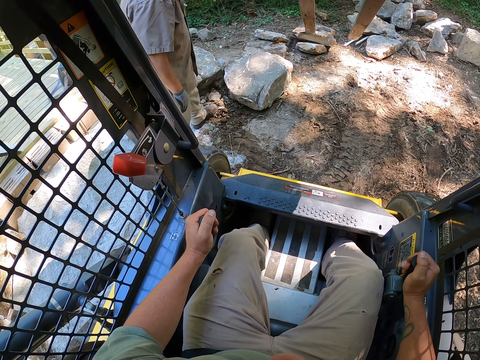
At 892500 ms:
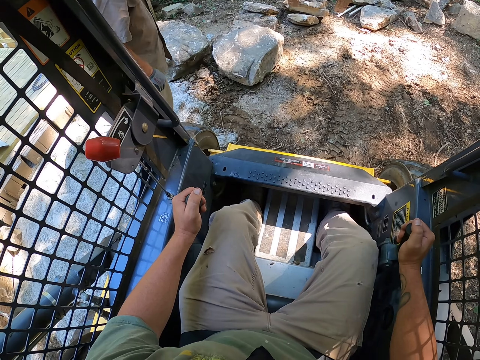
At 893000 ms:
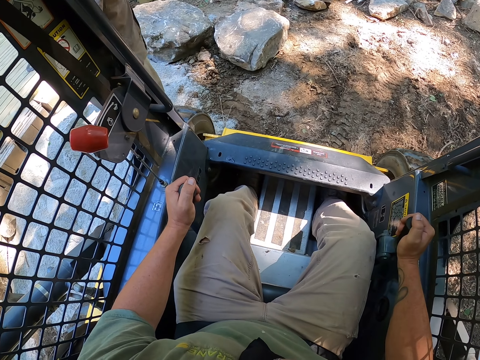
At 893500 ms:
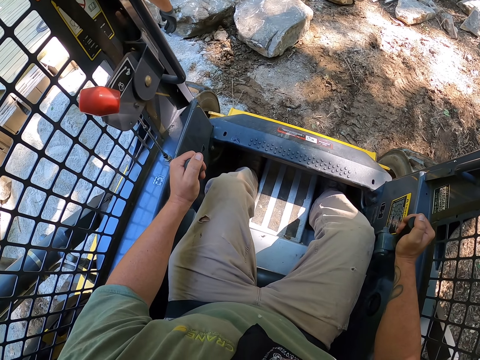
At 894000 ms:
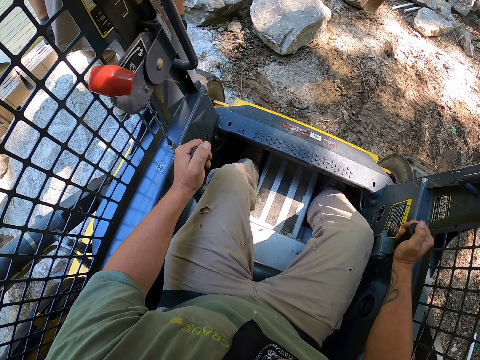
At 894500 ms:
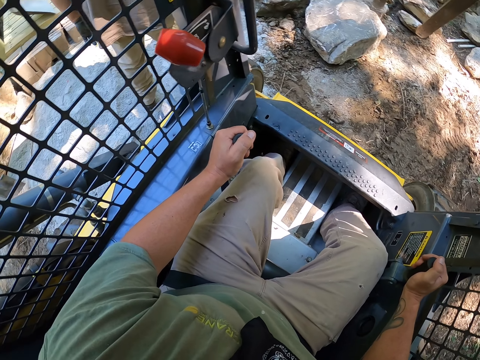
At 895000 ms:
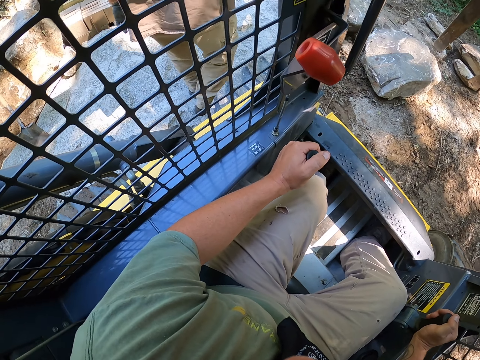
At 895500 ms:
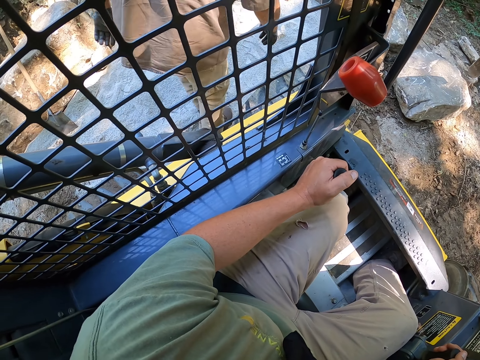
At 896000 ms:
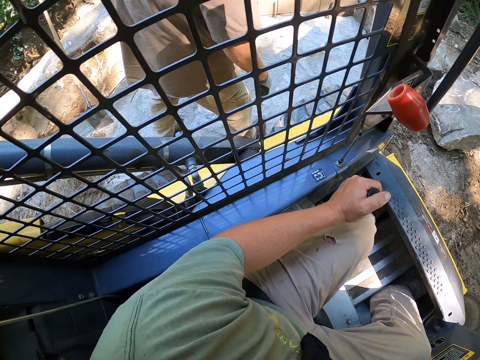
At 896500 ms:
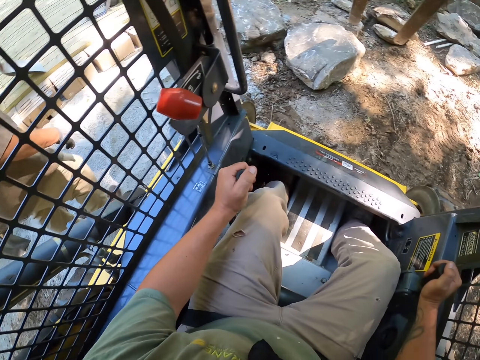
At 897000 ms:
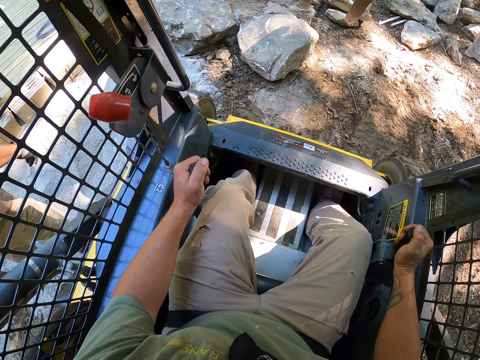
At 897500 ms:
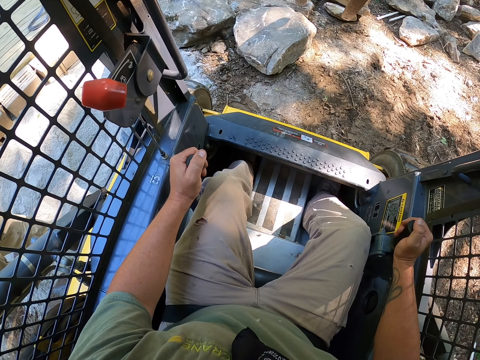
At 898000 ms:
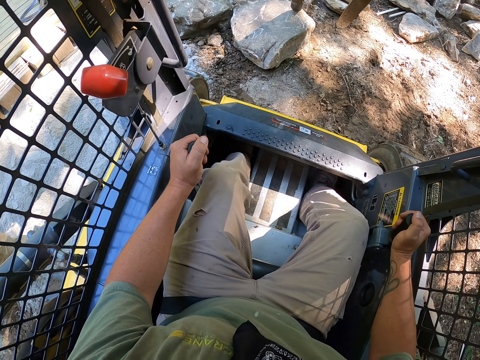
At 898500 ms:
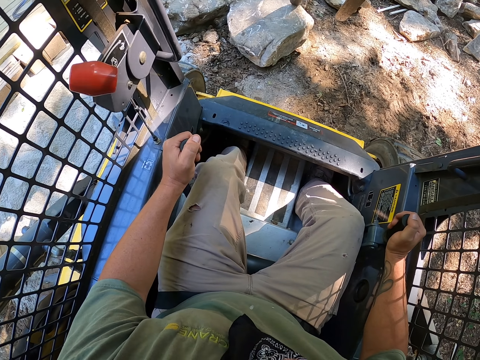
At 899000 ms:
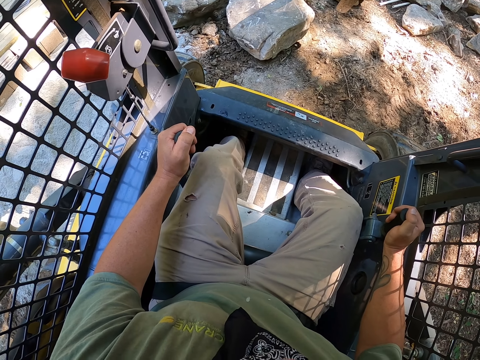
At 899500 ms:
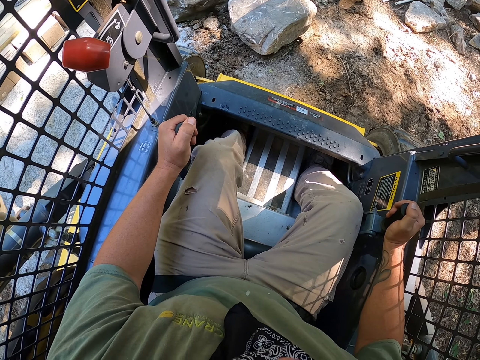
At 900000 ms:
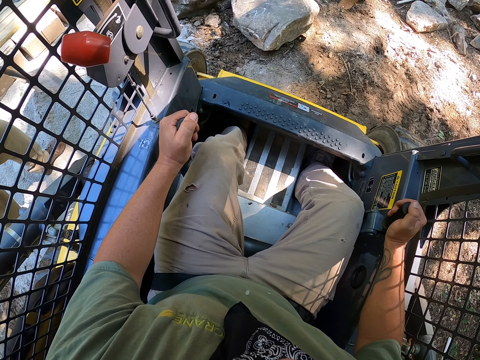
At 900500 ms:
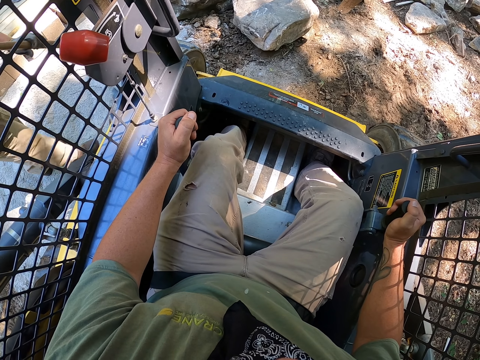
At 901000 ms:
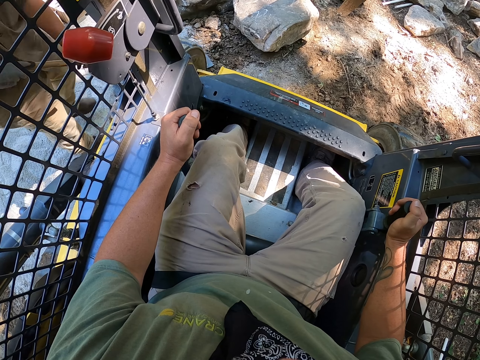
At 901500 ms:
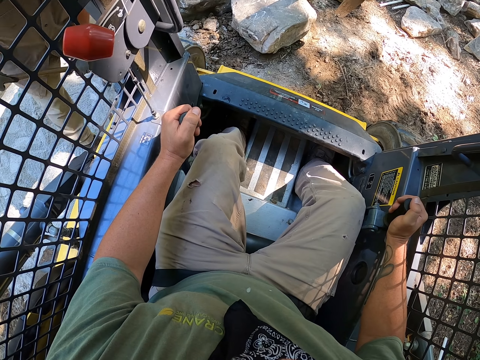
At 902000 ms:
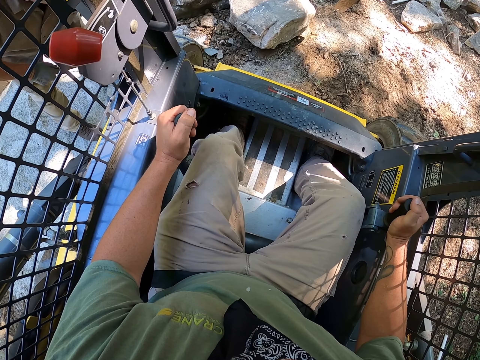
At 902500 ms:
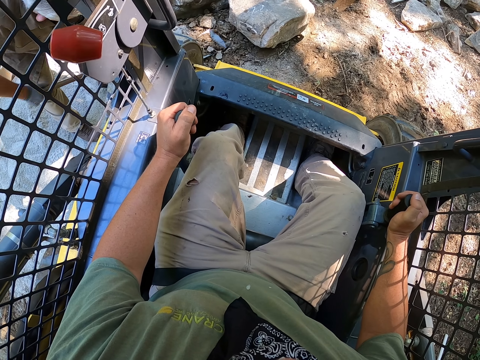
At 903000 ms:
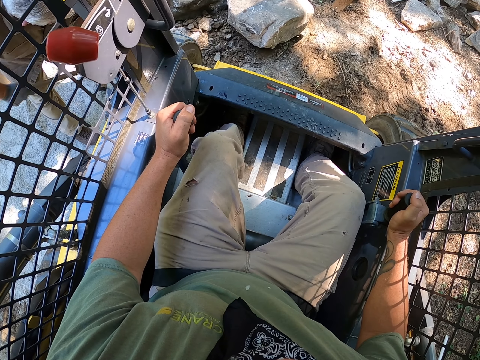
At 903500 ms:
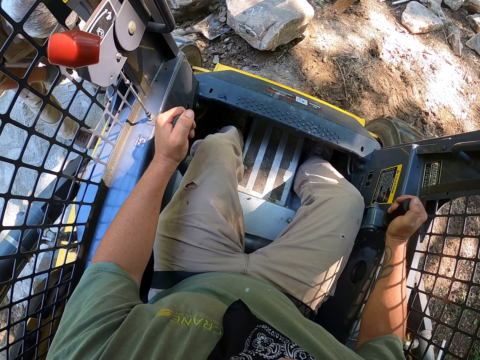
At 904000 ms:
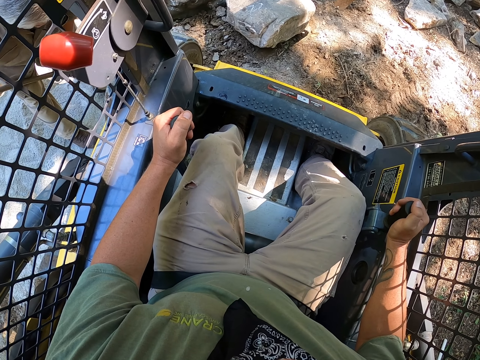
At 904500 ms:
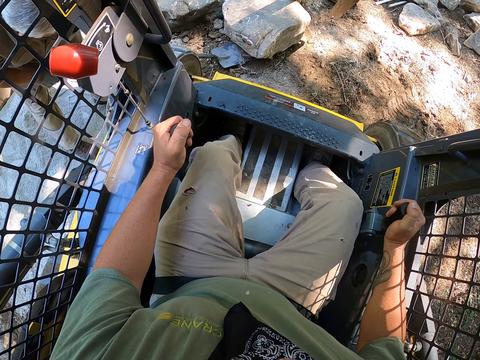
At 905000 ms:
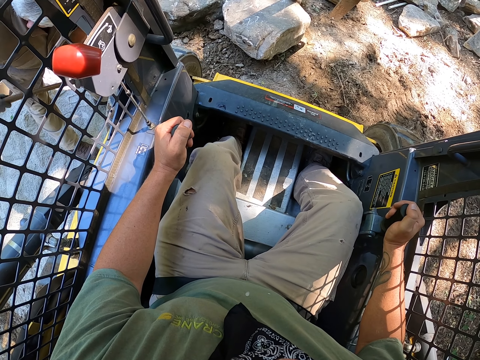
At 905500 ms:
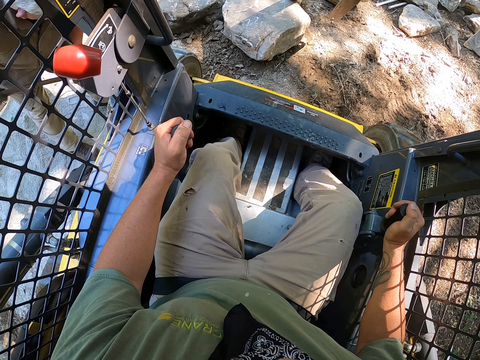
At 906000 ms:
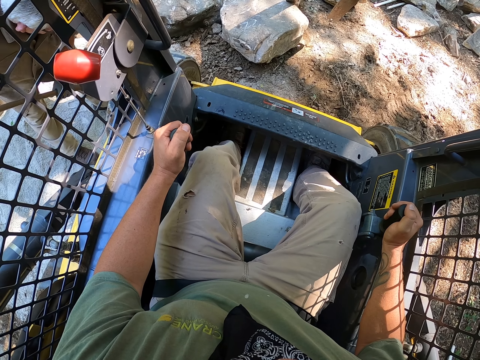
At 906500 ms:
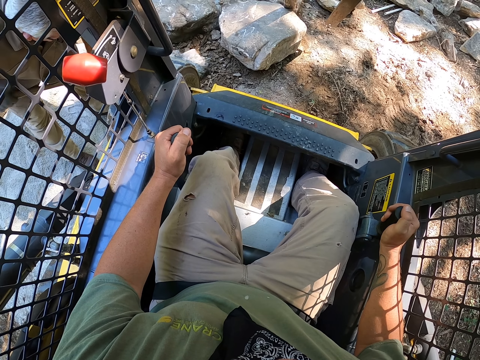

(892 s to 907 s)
A male does a hand movement and walks around the area. The camera wearer adjusts a stone with a fork. The male picks up a rake with his hand and adjusts the soil on the ground.

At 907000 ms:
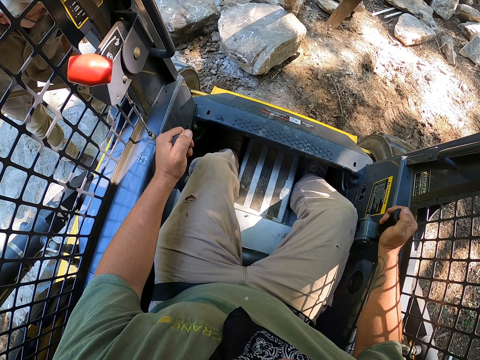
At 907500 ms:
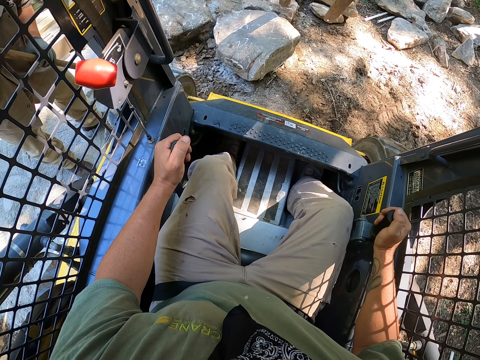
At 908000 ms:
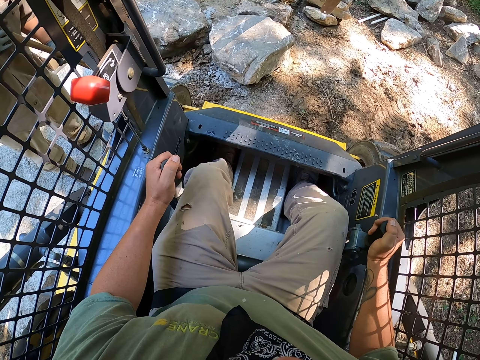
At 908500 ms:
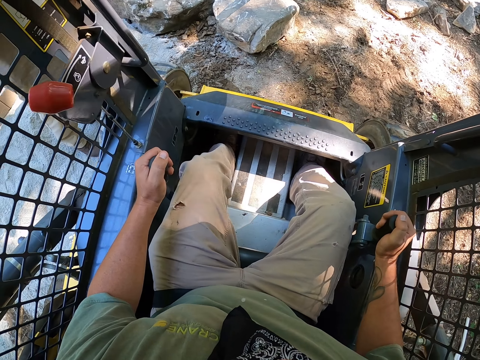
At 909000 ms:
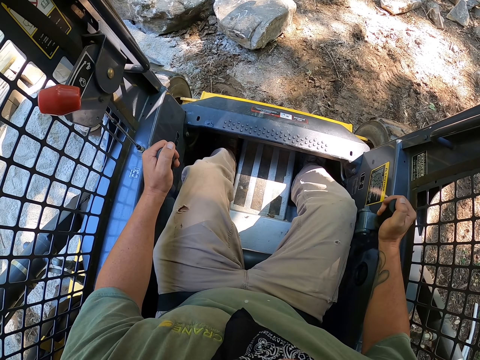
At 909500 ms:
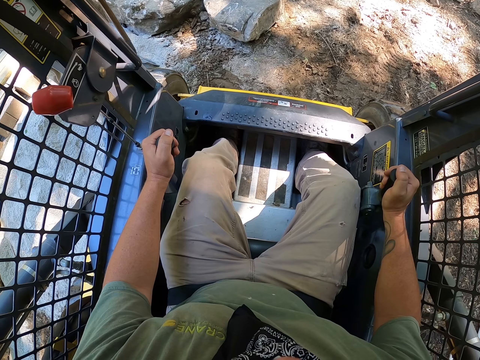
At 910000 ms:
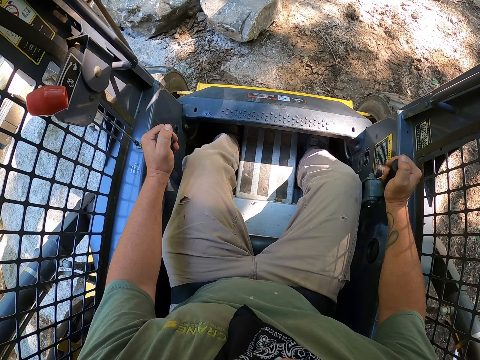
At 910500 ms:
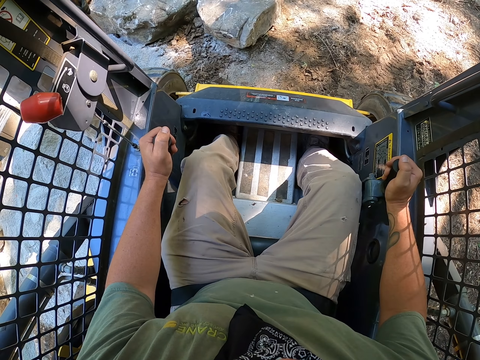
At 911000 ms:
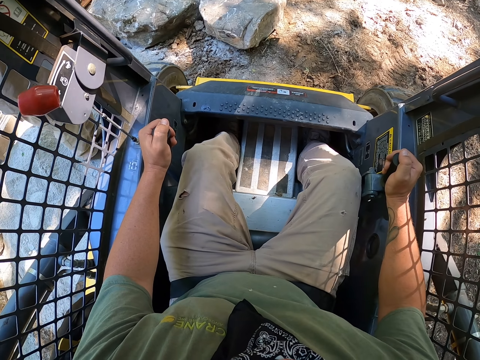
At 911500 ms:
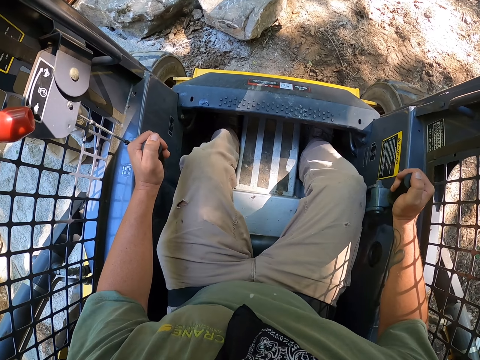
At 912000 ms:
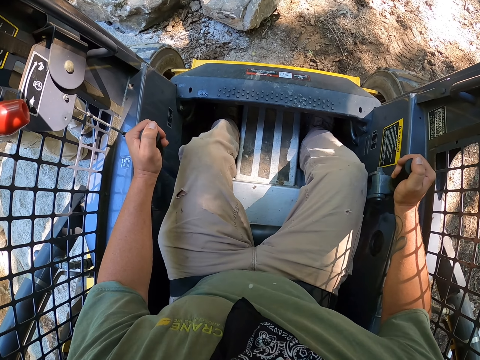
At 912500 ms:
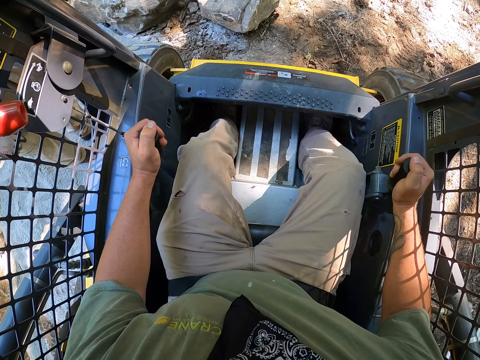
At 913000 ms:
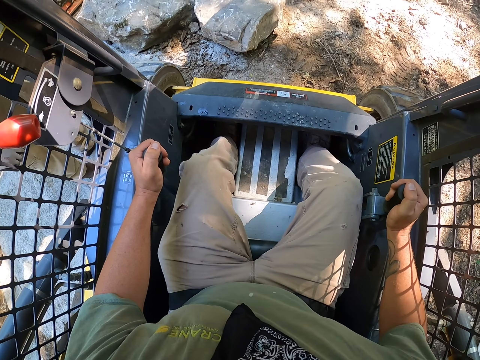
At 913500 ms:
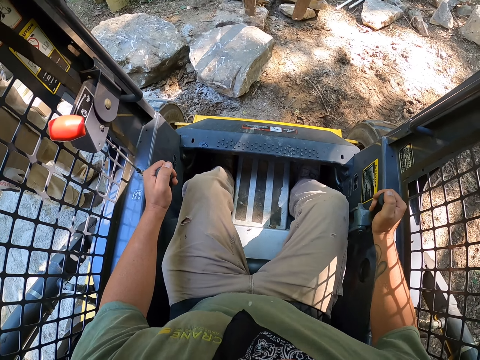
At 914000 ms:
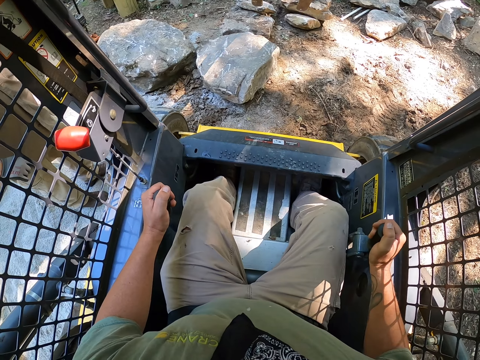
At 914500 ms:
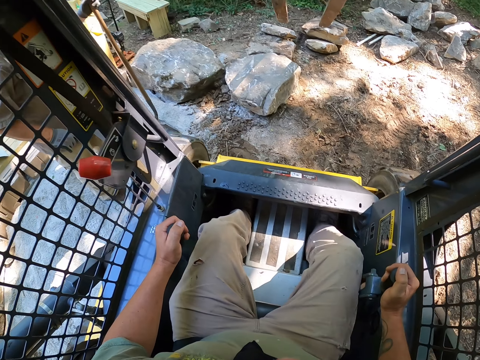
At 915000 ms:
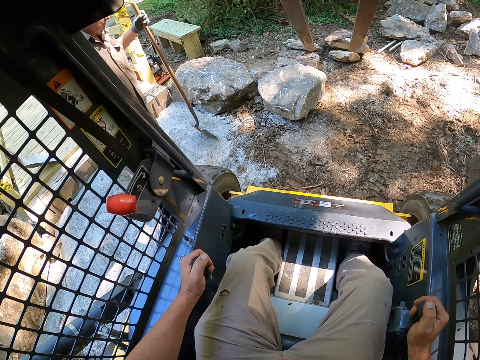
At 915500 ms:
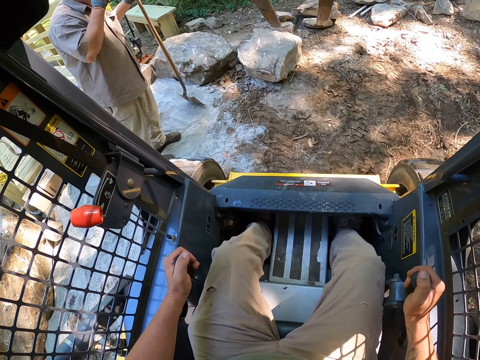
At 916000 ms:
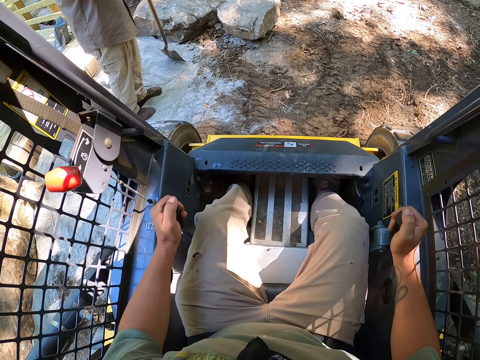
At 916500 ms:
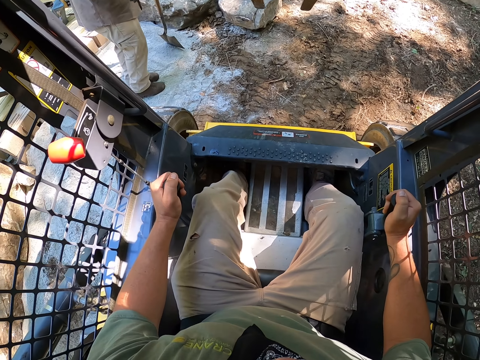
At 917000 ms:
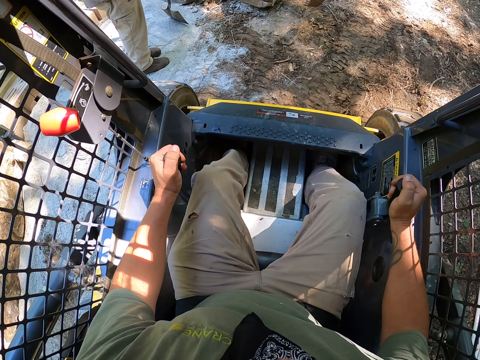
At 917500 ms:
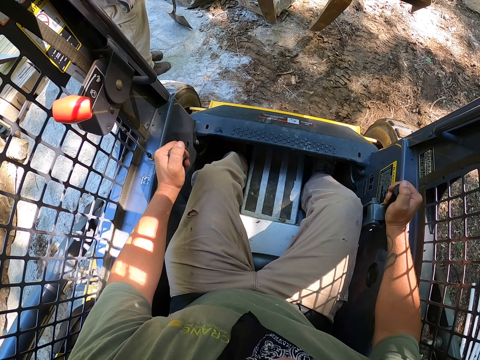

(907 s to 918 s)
The camera wearer adjusts a stone with a fork. They drive the tractor.
